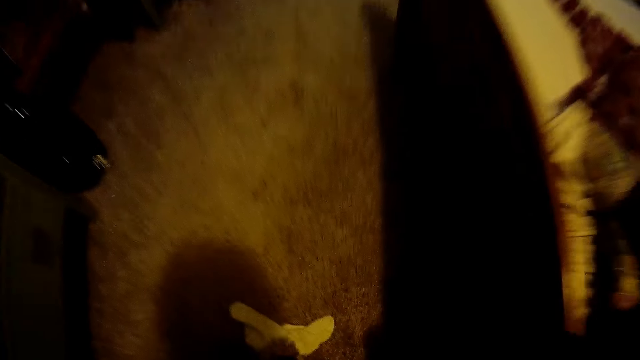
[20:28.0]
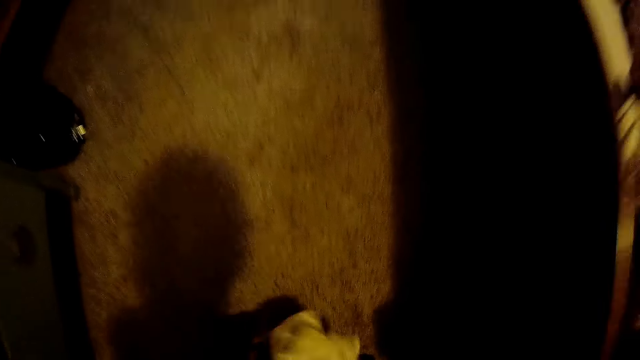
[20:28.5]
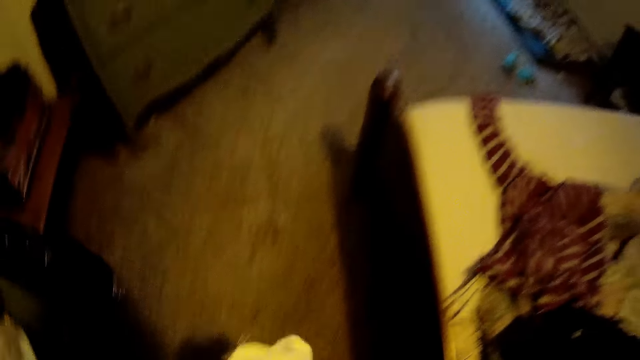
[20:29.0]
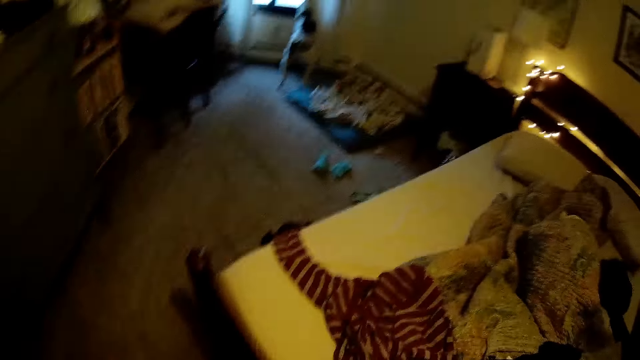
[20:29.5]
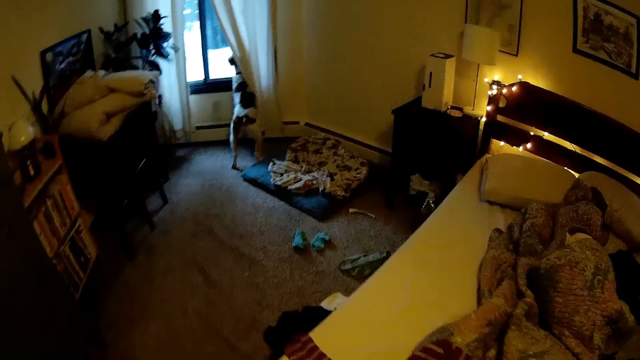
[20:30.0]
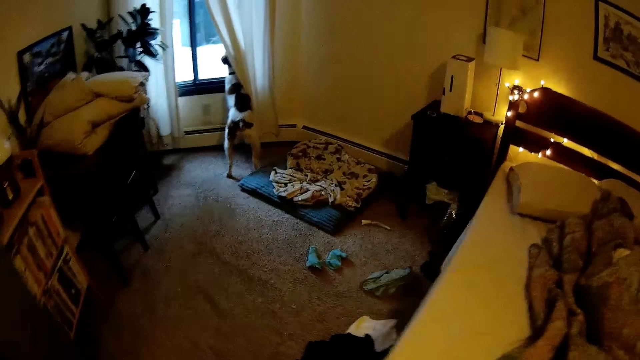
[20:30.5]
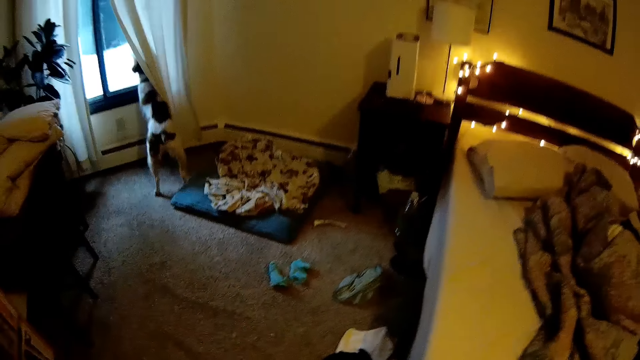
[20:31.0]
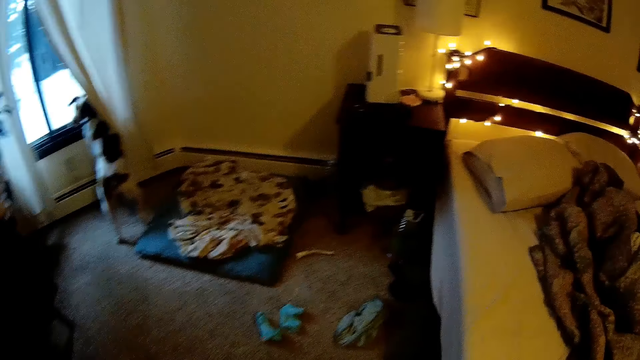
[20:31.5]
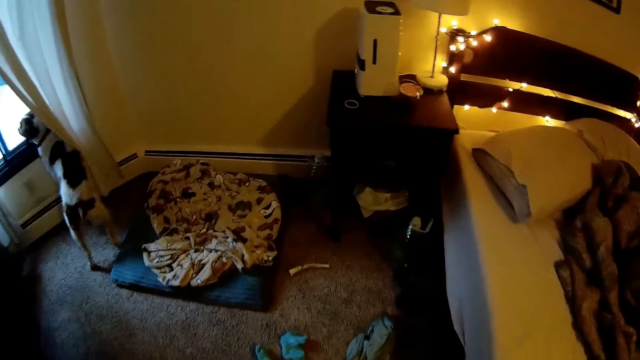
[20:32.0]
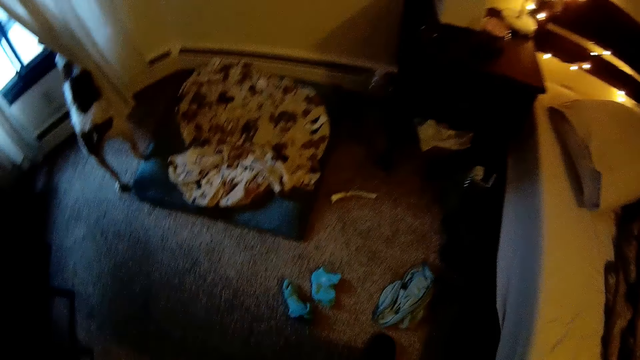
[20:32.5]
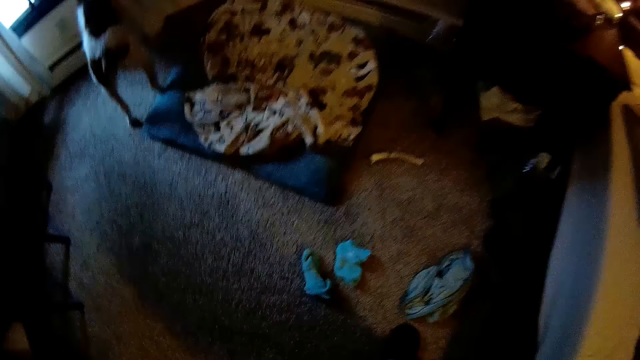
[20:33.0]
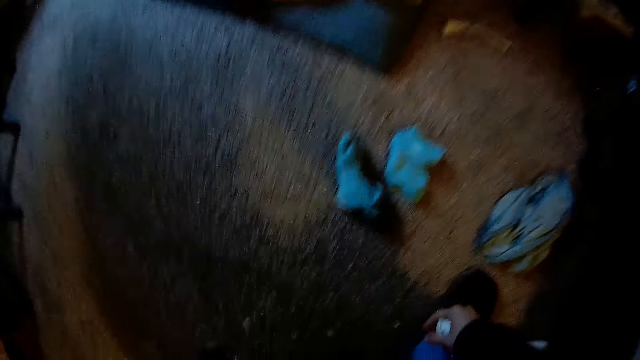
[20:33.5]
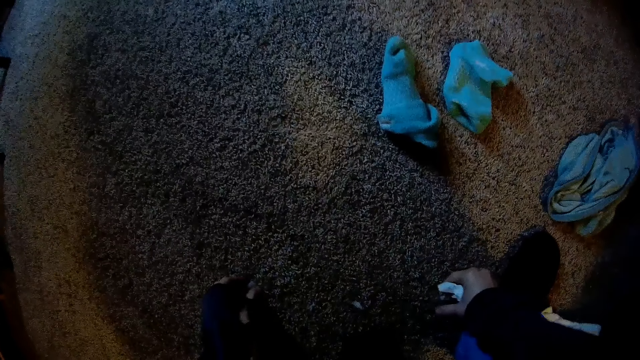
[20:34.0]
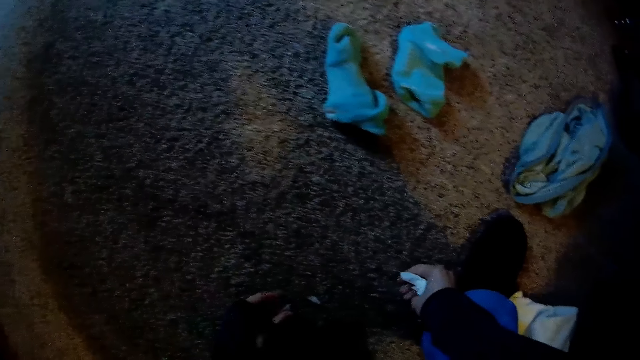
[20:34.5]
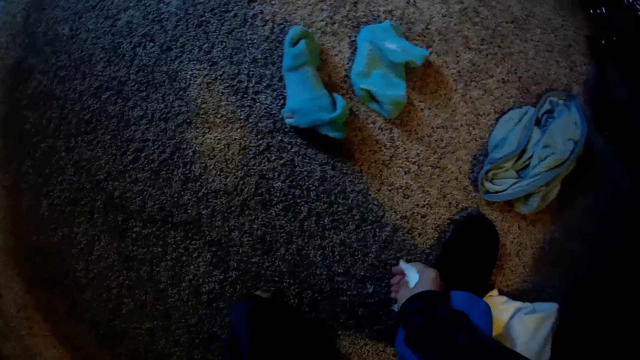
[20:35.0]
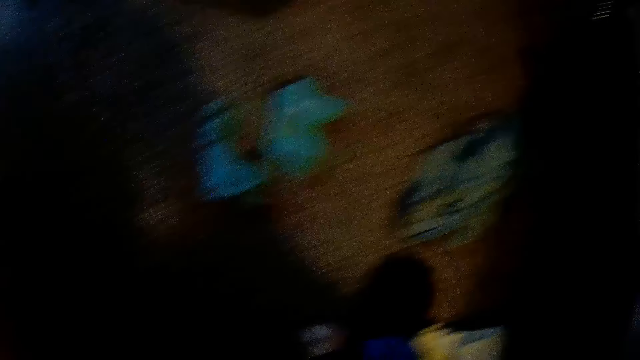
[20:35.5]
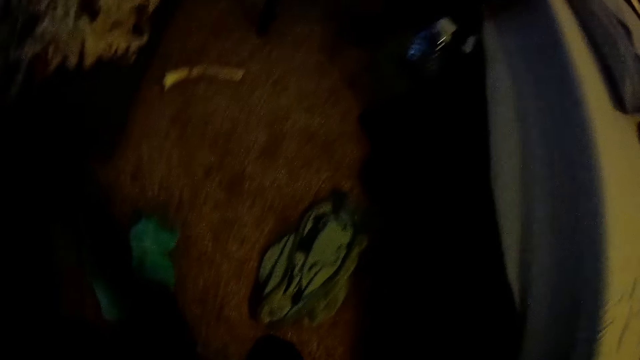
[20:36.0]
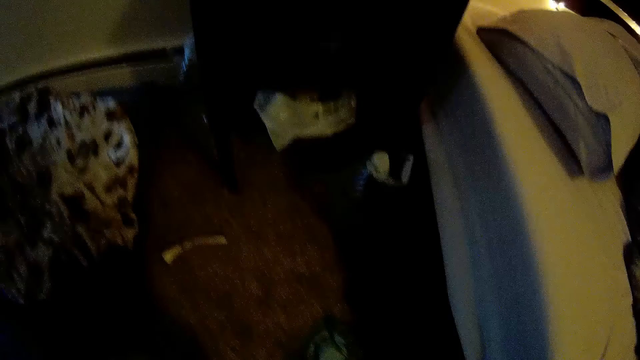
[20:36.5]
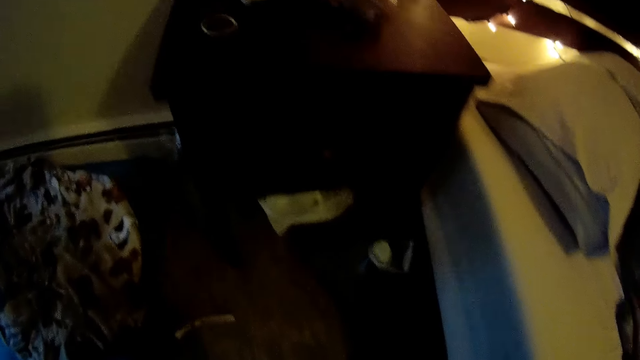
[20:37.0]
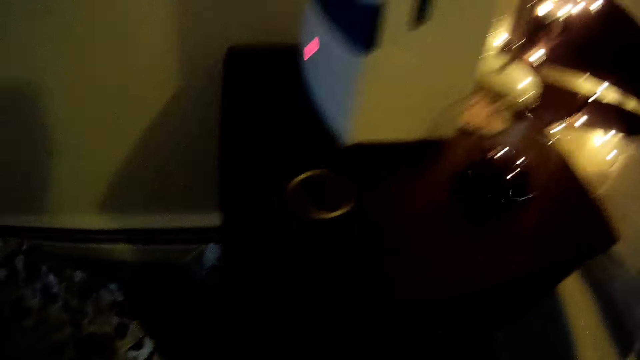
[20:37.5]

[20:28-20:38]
The camera wearer picks a cloth from the floor with her left hand. She walks around the room. She picks some dirt from the floor with both hands.

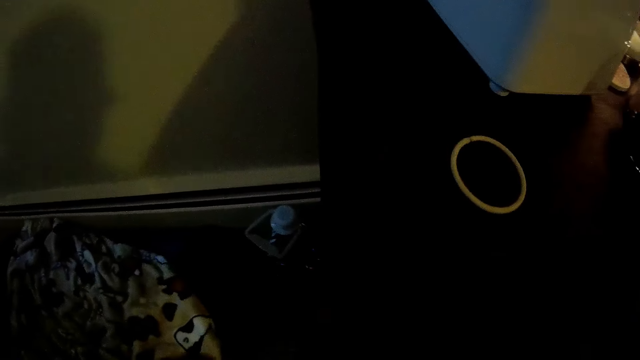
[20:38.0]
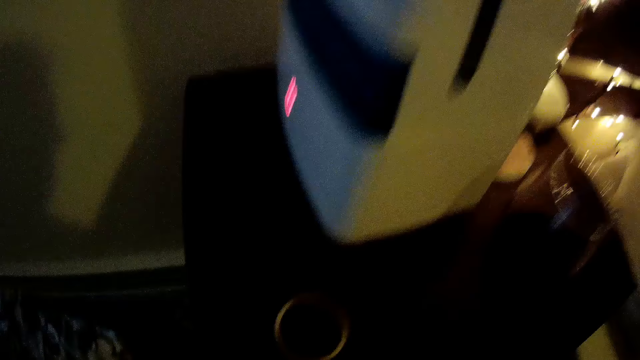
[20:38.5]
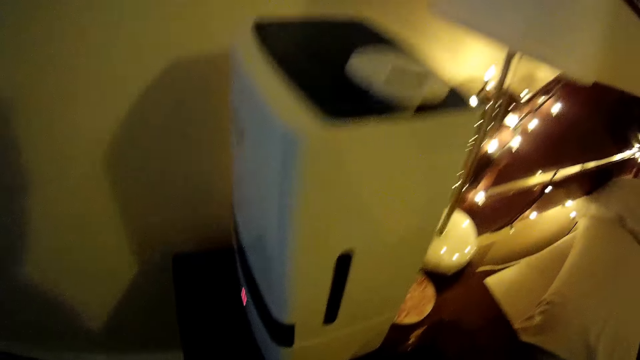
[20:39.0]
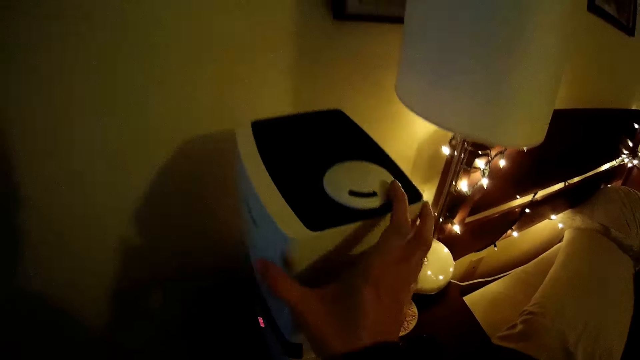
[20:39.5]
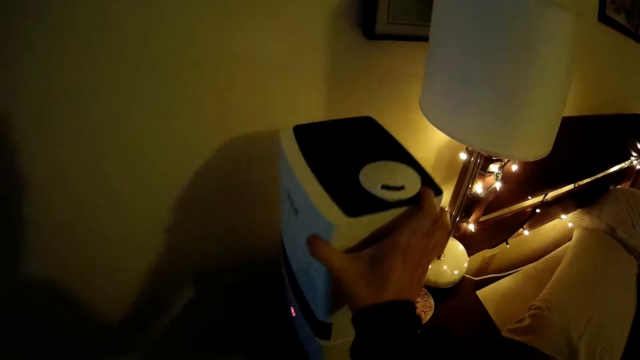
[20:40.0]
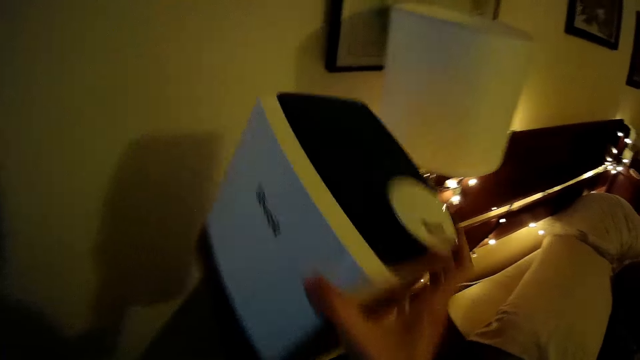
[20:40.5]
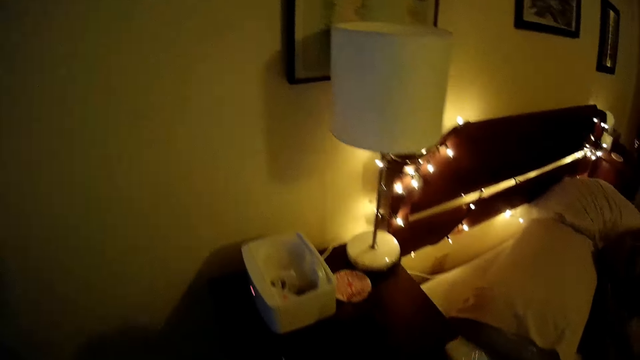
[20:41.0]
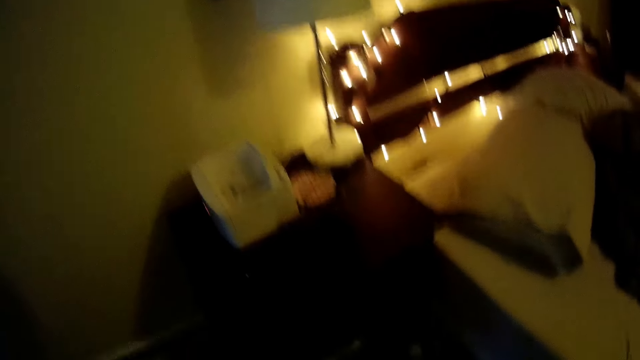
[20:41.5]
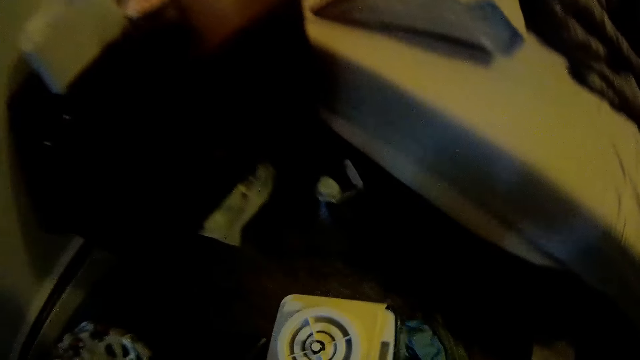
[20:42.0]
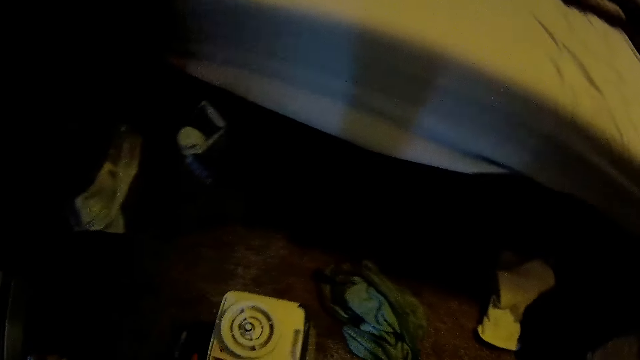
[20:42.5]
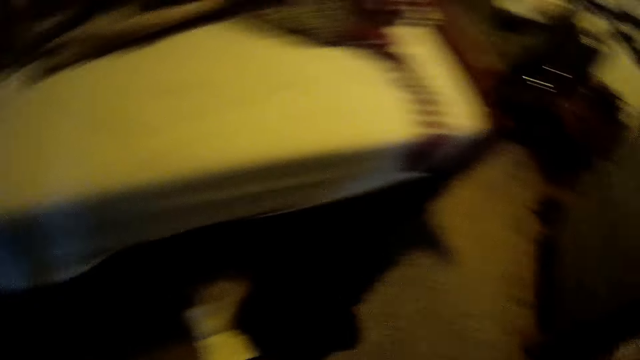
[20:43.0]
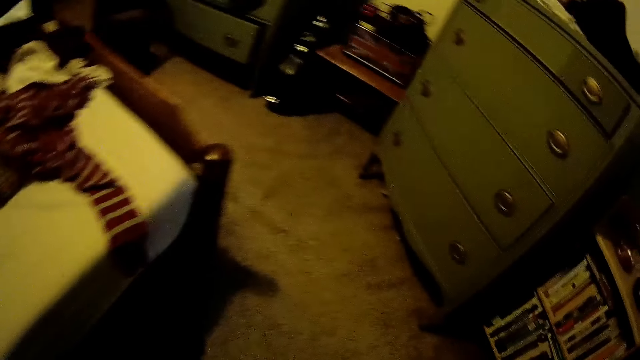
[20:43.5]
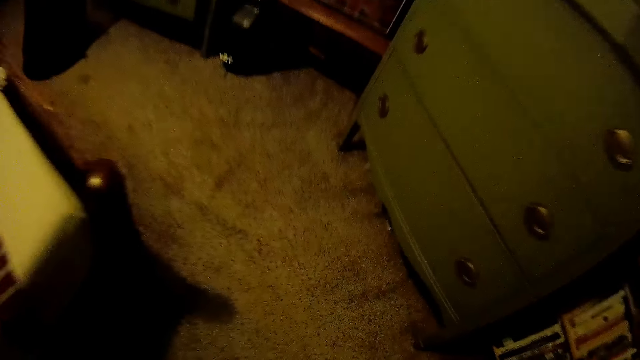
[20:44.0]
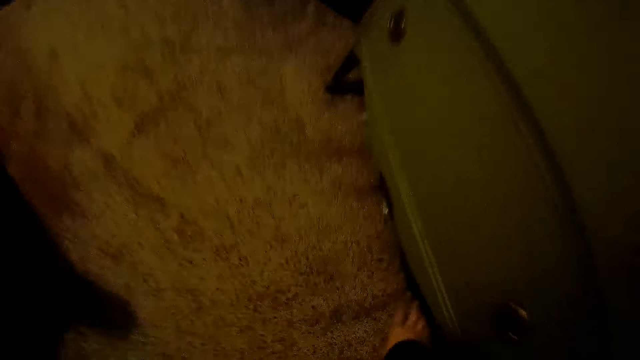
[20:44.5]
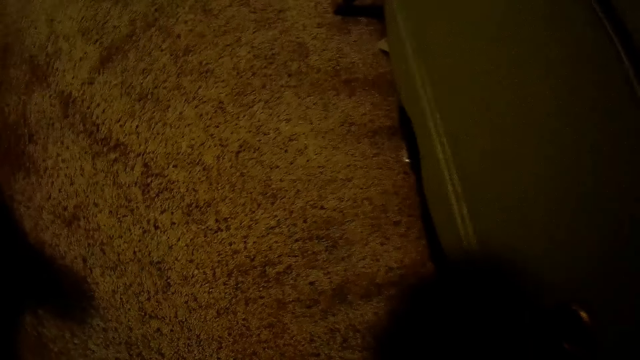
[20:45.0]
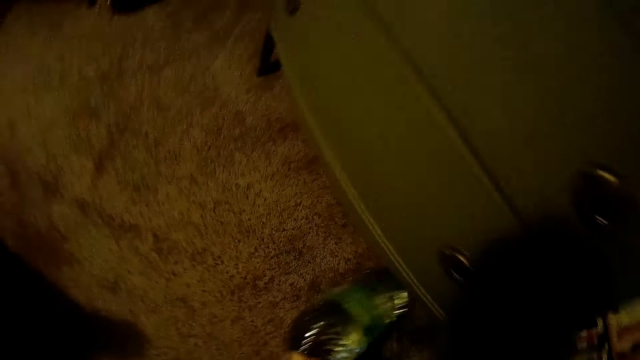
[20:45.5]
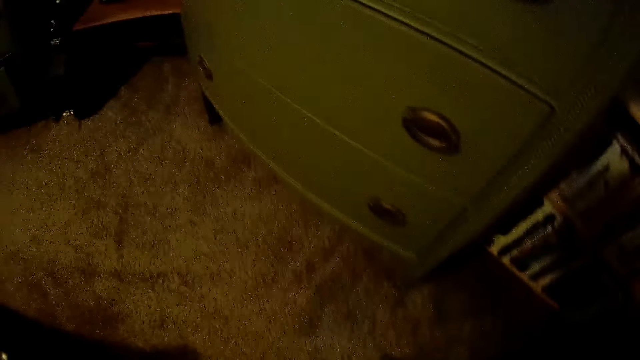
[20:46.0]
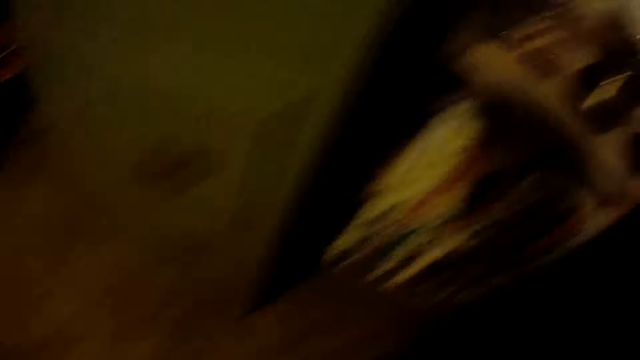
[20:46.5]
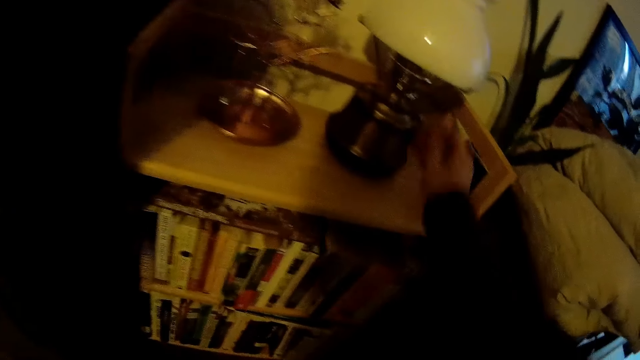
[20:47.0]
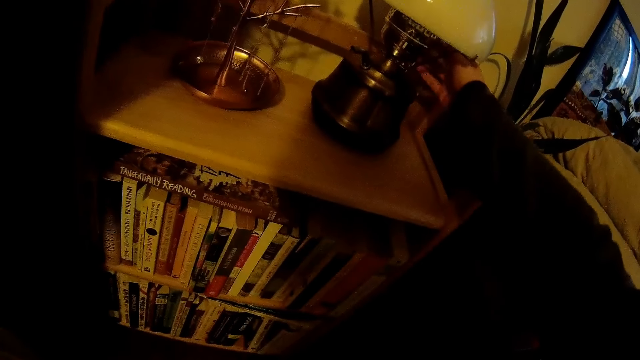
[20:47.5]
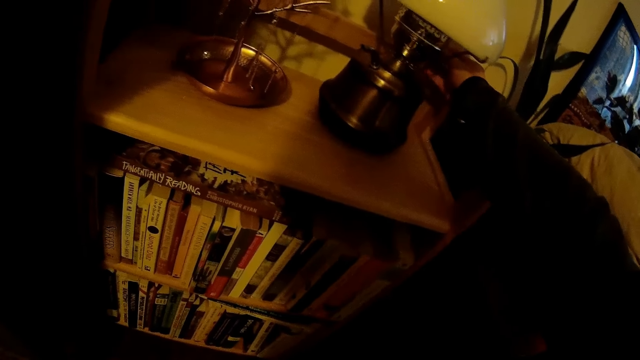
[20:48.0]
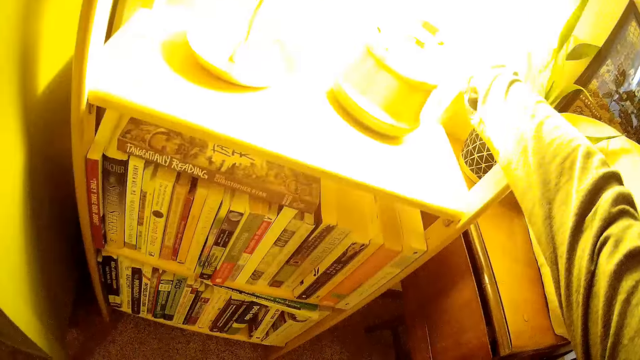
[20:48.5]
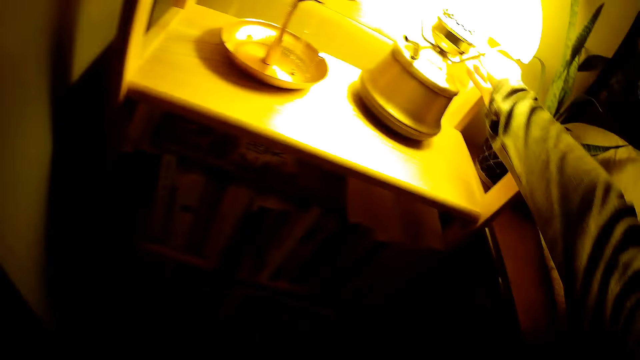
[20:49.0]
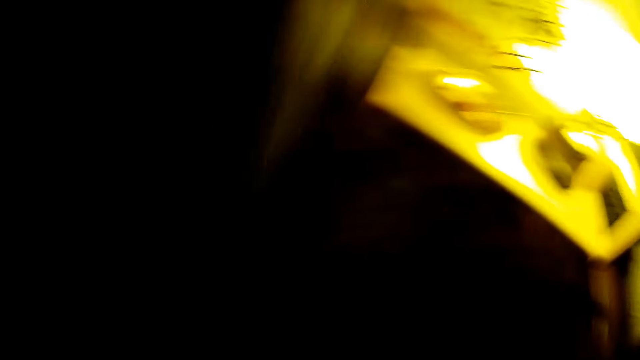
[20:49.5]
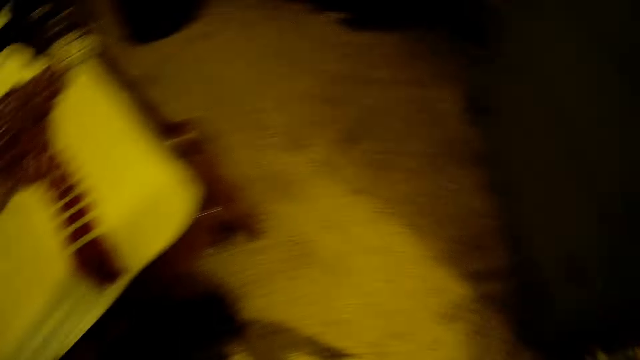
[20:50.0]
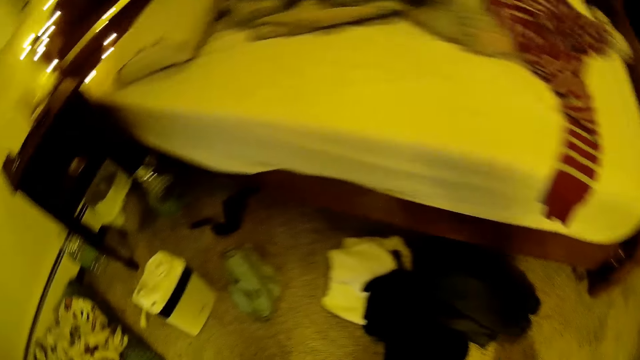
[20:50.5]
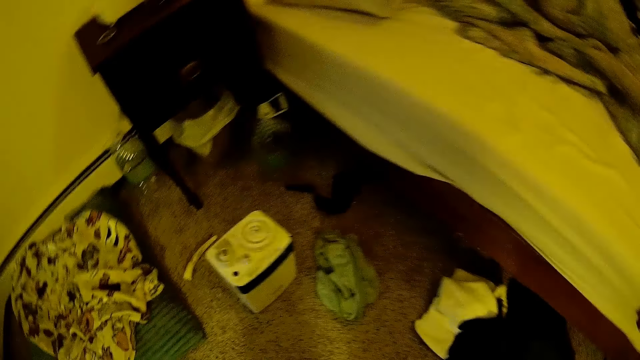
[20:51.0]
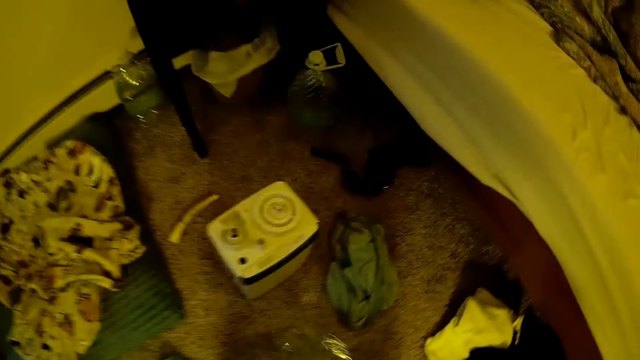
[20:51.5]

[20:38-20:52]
The camera wearer carries a mini washer from a bed shelf with her right hand. She drops the mini washer on the floor with her right hand. She picks a bottle of water under a drawer with her right hand. She switches on a lamp with her right hand.
